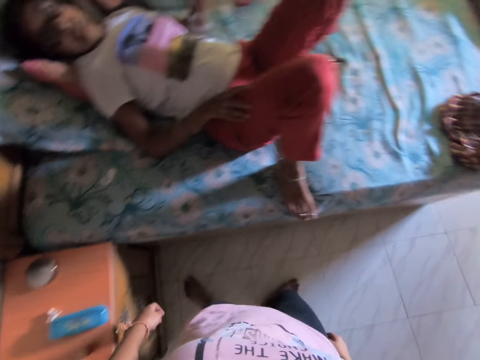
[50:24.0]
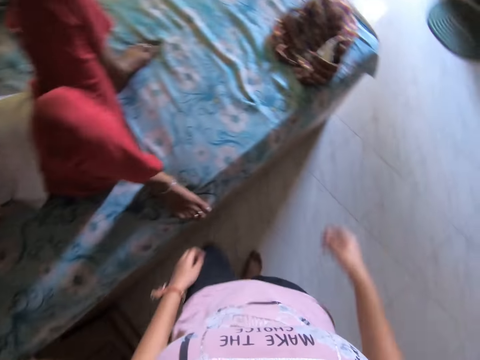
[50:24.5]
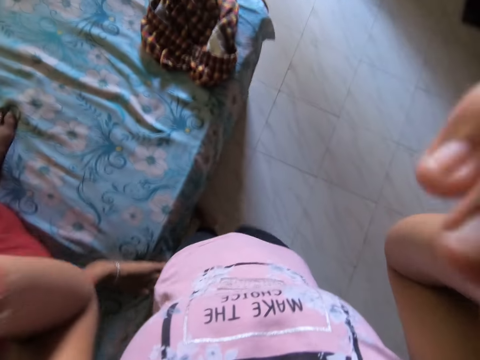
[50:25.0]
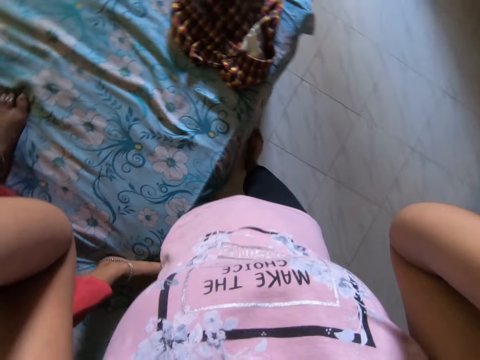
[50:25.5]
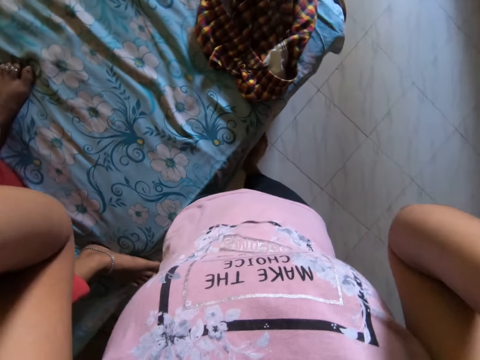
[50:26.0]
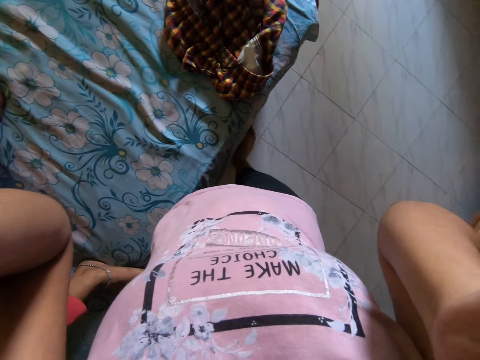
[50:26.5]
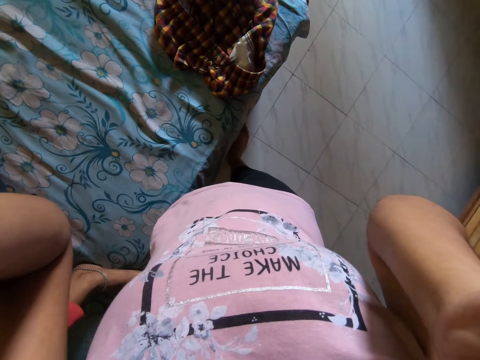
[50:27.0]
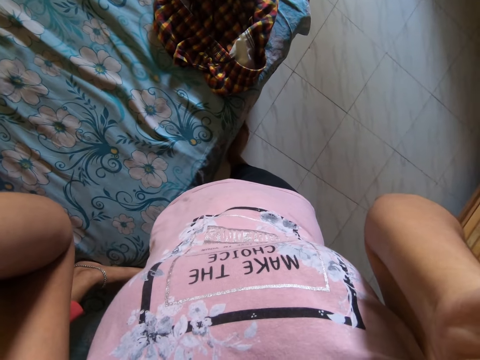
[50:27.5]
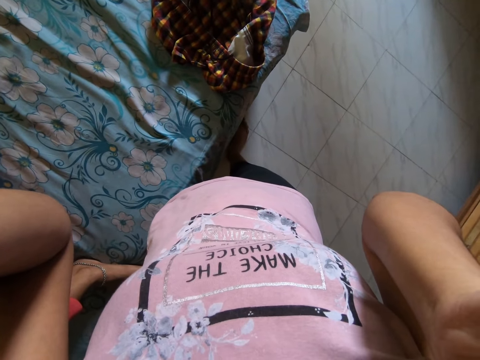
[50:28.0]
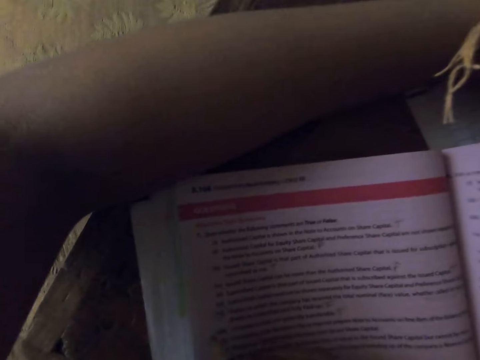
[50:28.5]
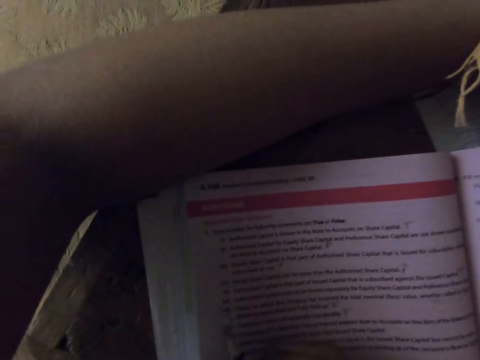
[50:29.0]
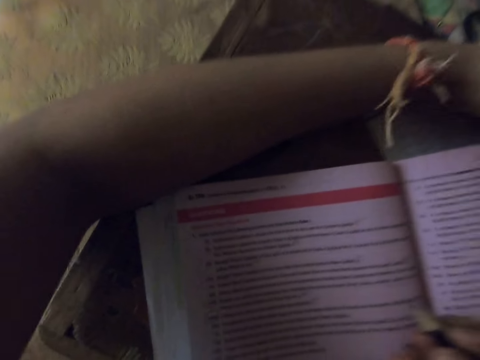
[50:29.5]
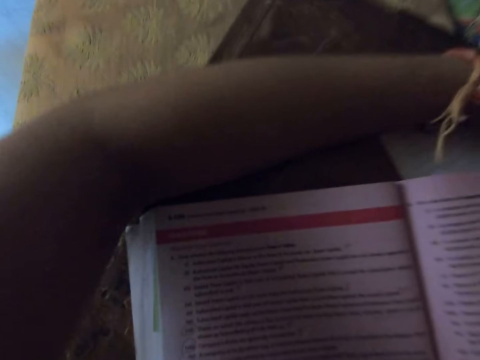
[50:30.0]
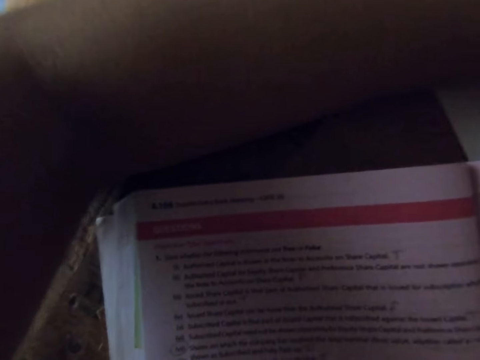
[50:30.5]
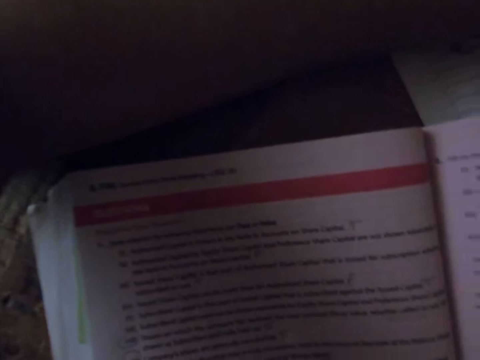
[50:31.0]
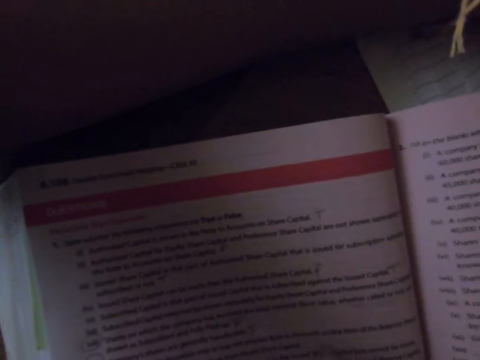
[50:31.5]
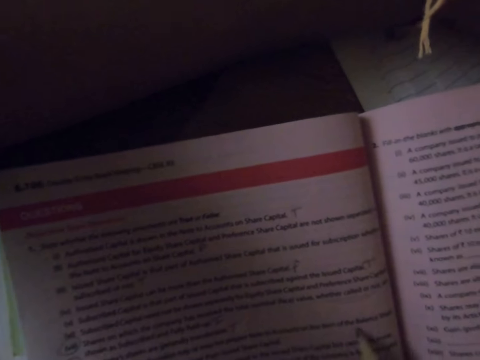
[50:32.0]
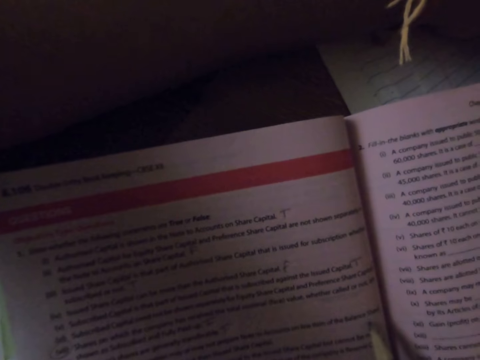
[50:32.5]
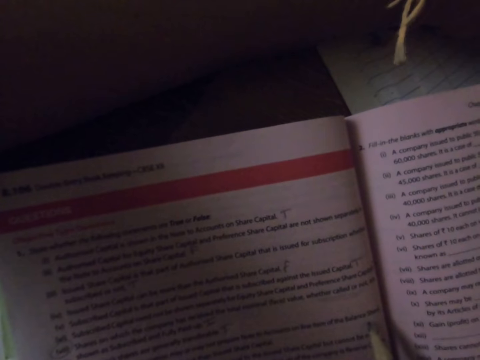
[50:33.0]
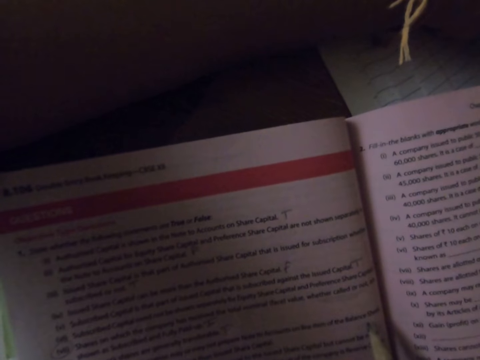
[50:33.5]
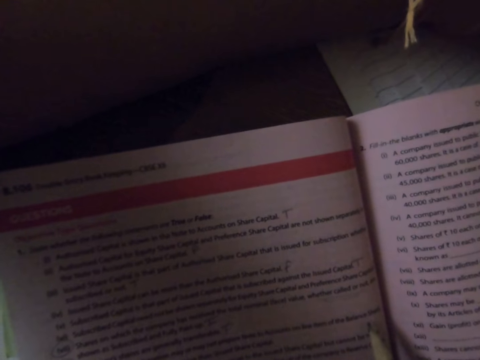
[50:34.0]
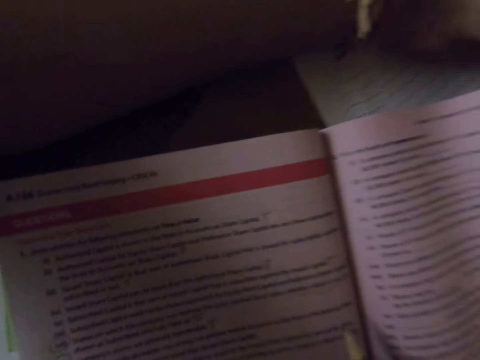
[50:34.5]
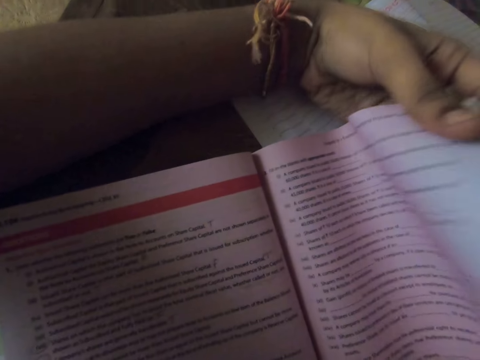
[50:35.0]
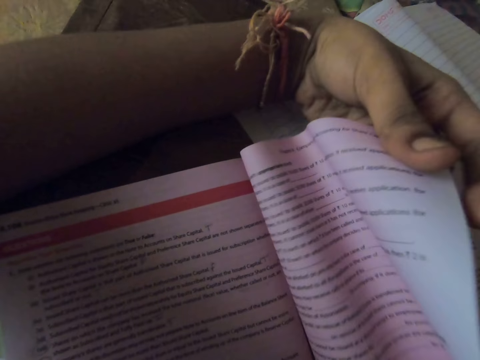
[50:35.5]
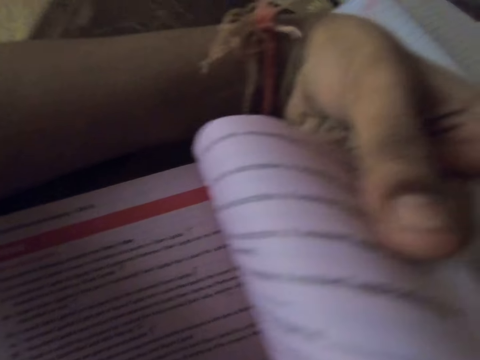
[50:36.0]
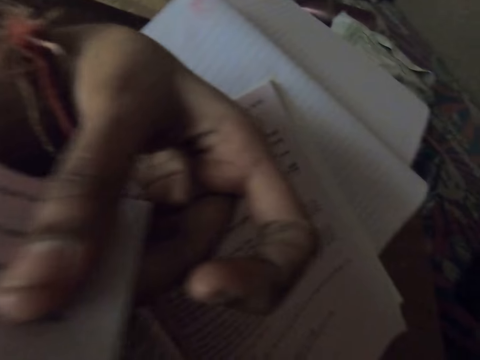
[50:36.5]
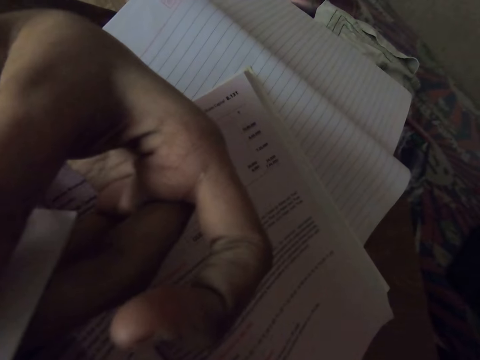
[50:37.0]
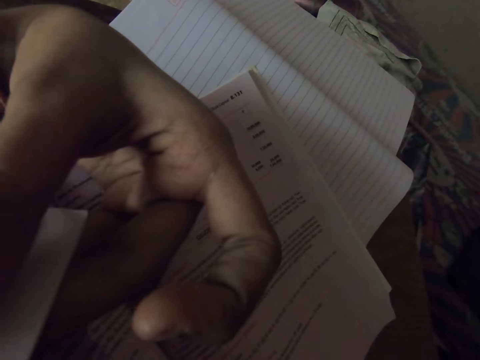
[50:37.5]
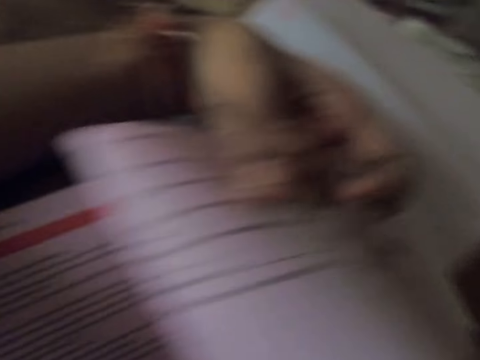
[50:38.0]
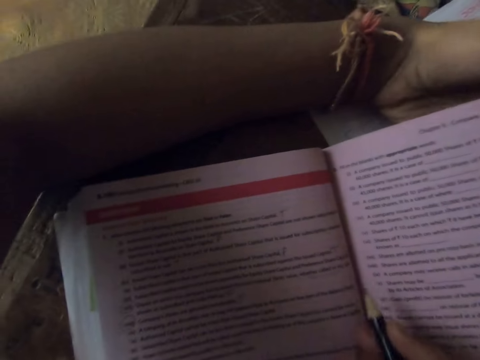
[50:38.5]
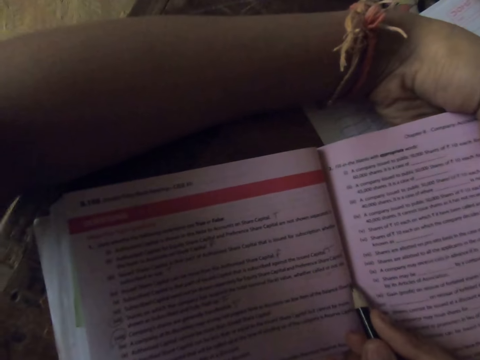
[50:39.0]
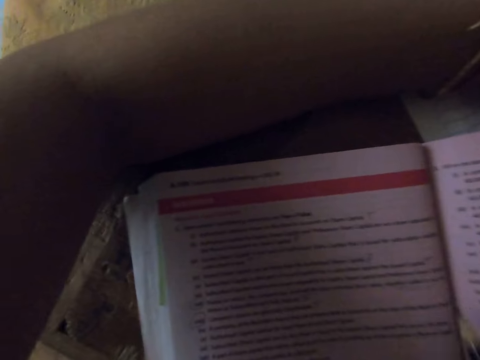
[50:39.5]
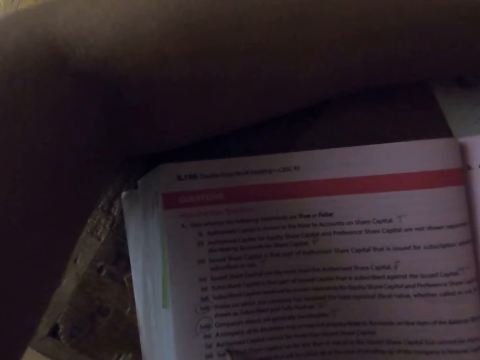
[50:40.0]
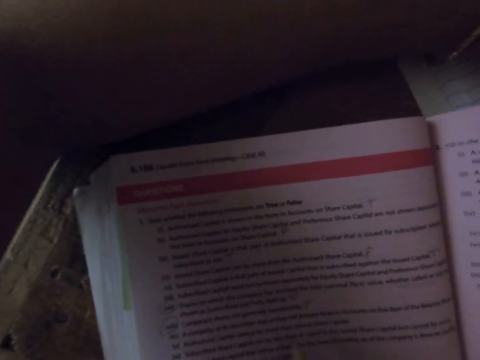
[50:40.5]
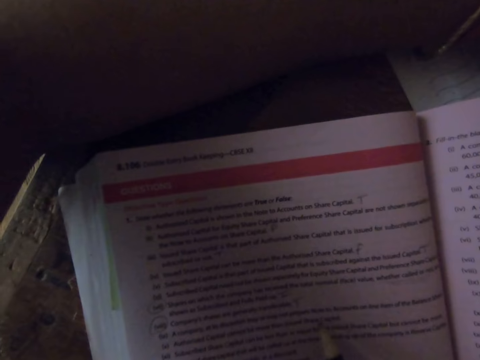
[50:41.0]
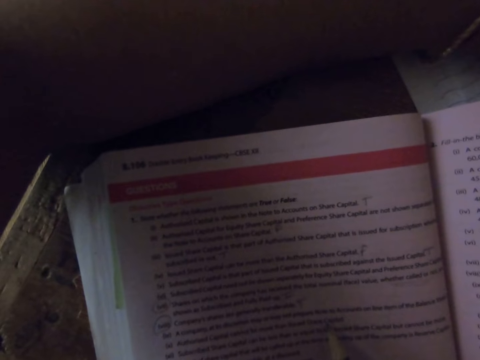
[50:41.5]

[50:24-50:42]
The camera wearer touches the camera. She lifts her hands up. She writes on the book. She adjusts her hand. She writes on the book again. She opens a page on the textbook. She writes on the textbook with a pencil.

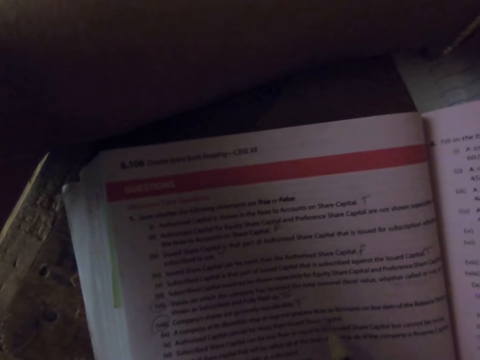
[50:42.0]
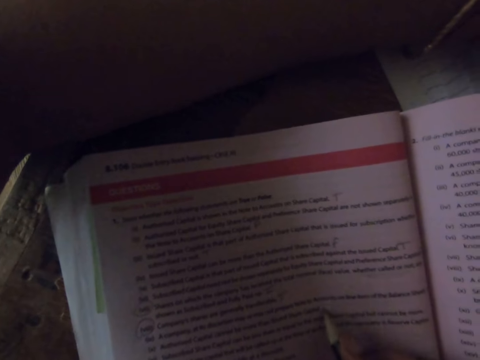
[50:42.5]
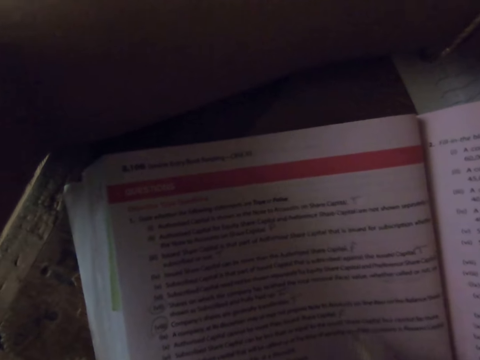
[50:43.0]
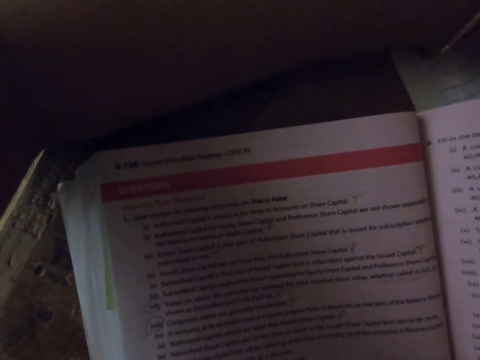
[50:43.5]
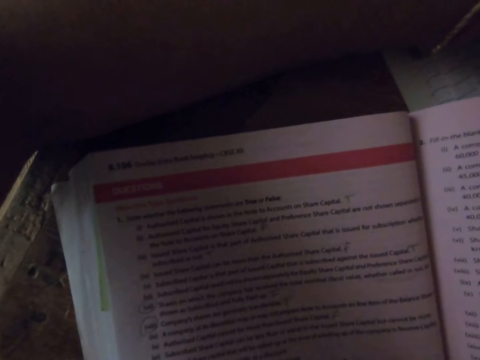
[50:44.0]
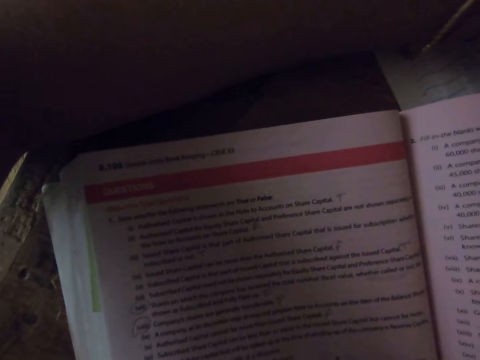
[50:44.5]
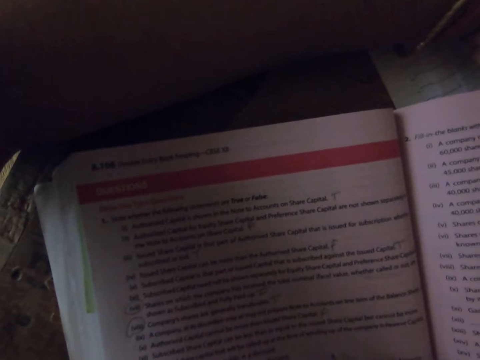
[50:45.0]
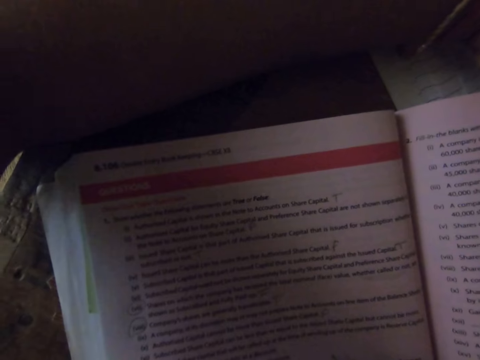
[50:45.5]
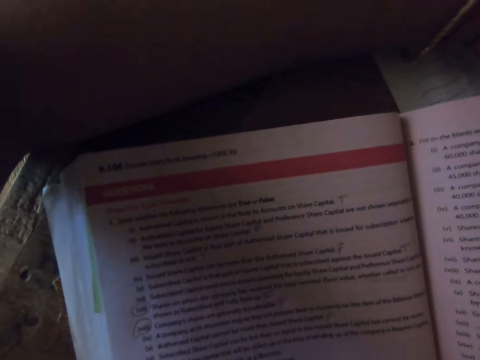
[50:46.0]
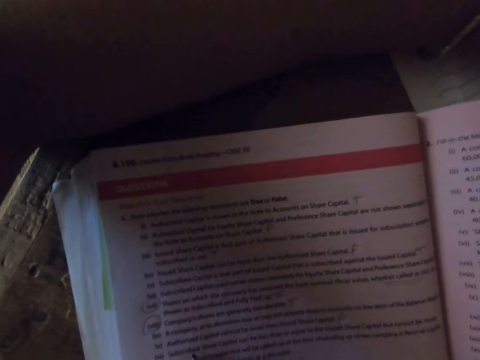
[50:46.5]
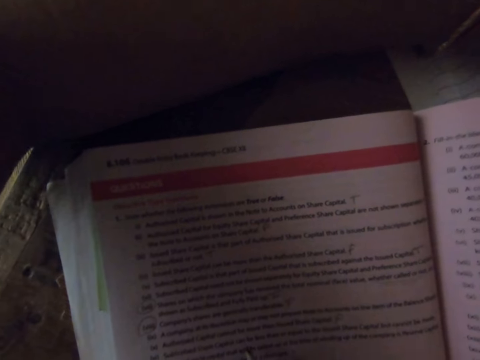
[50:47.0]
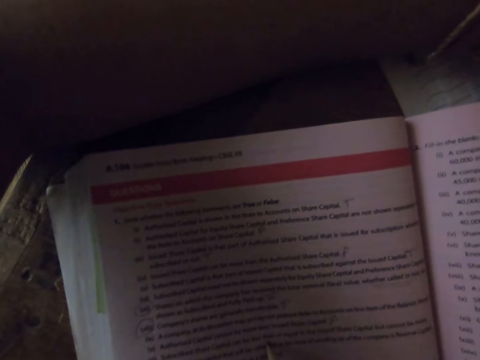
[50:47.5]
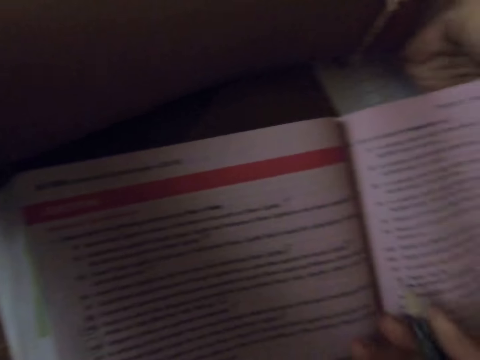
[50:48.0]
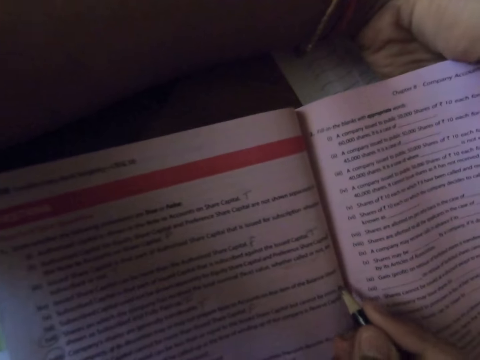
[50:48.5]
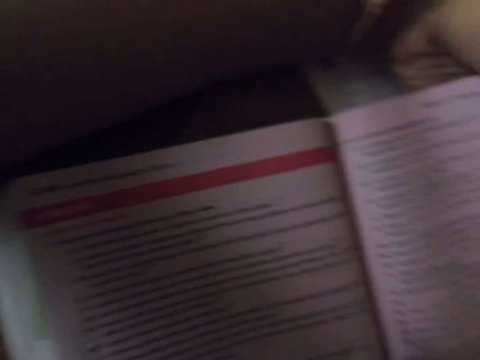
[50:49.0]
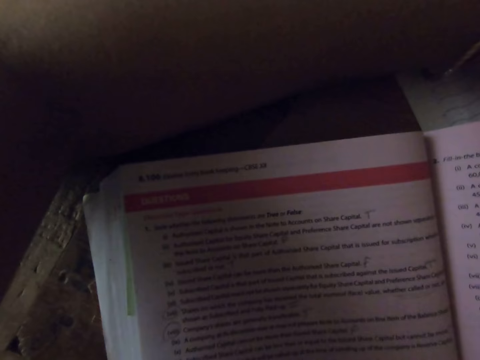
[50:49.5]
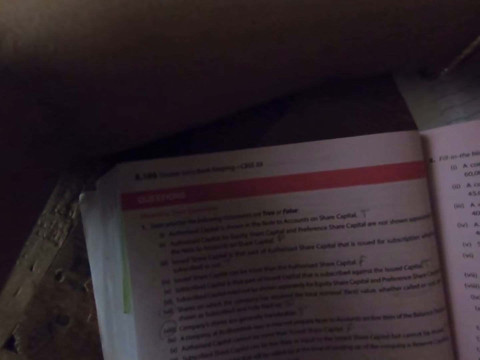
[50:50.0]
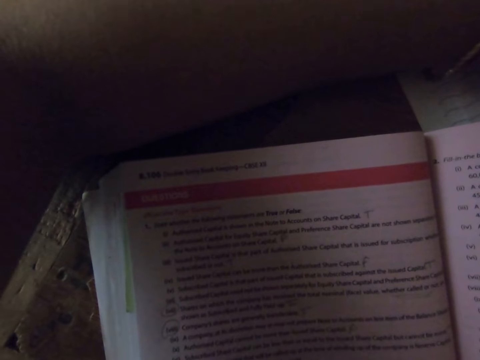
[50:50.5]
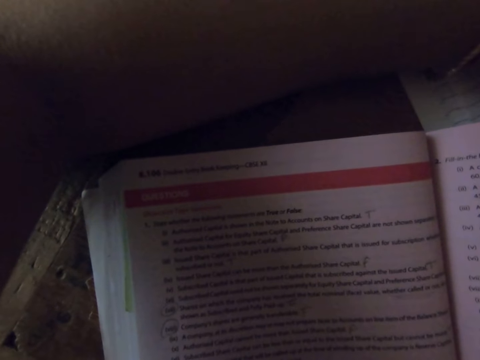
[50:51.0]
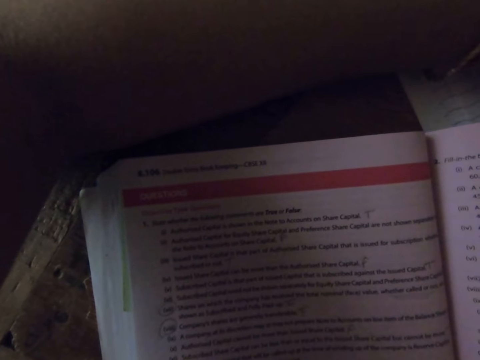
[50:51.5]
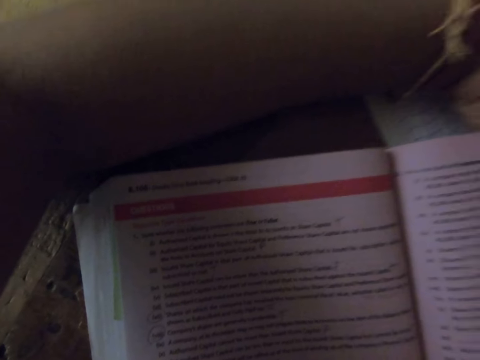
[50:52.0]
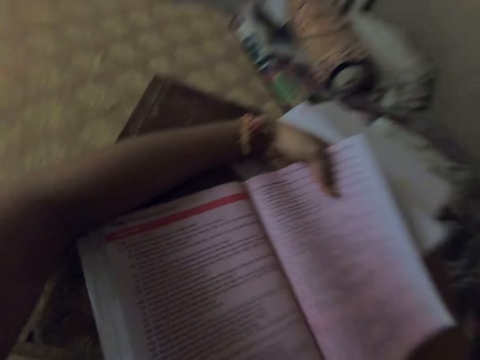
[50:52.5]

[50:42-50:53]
The camera wearer writes on the textbook with the pencil. She writes on the textbook with the pencil again. She moves her hand.
